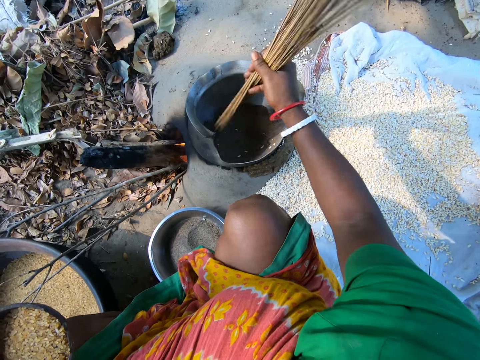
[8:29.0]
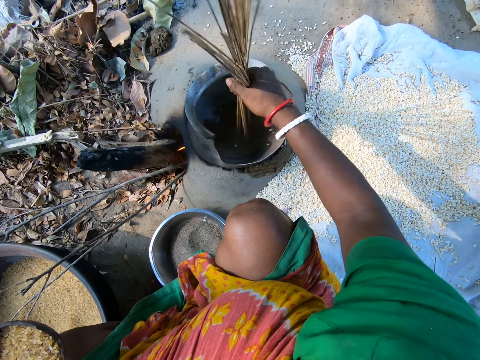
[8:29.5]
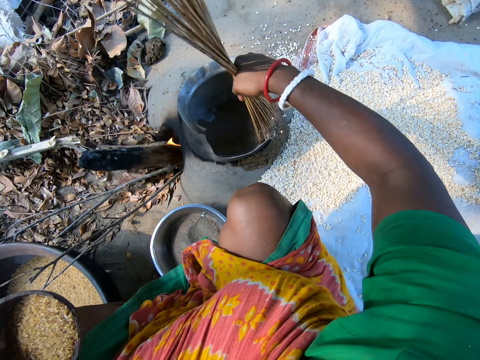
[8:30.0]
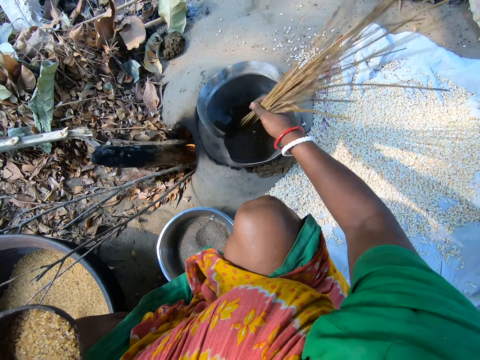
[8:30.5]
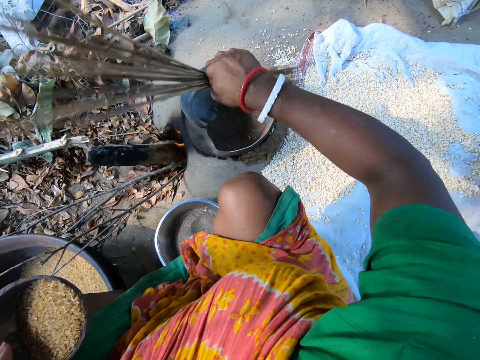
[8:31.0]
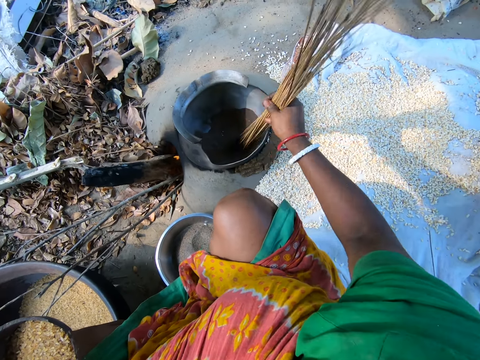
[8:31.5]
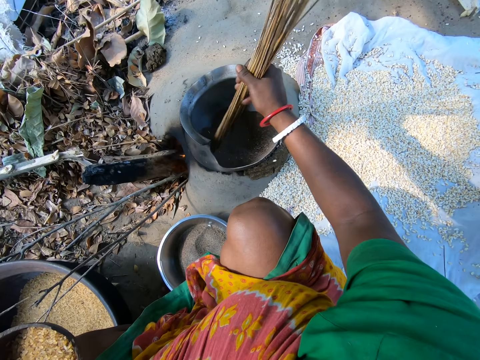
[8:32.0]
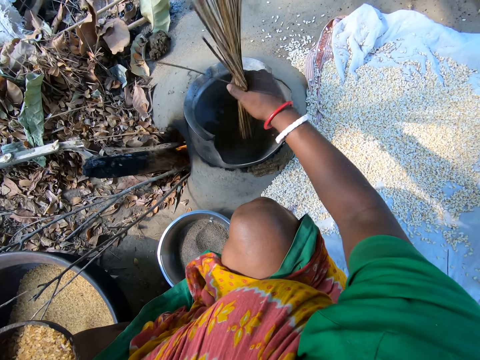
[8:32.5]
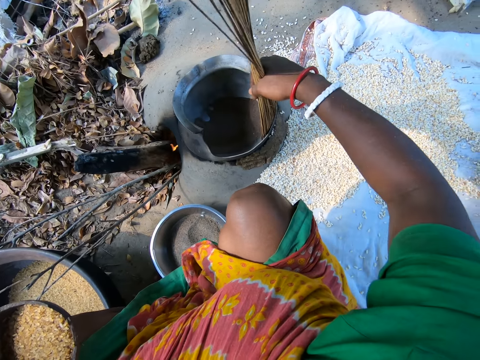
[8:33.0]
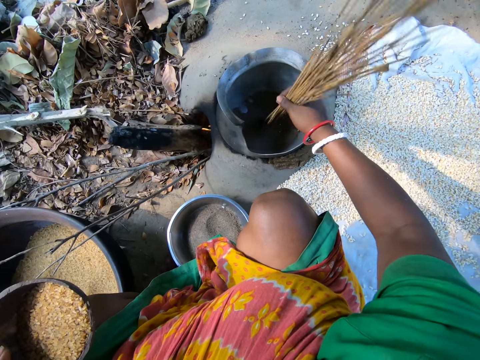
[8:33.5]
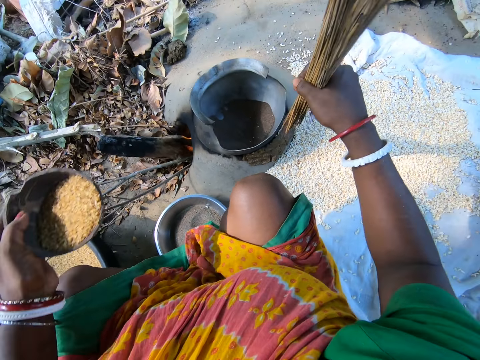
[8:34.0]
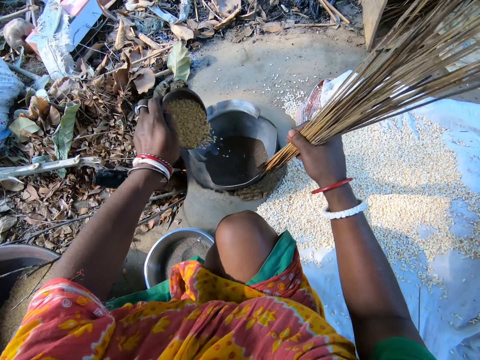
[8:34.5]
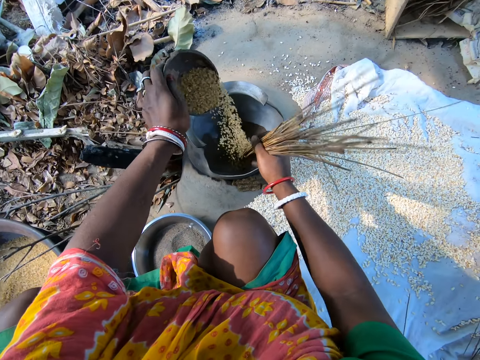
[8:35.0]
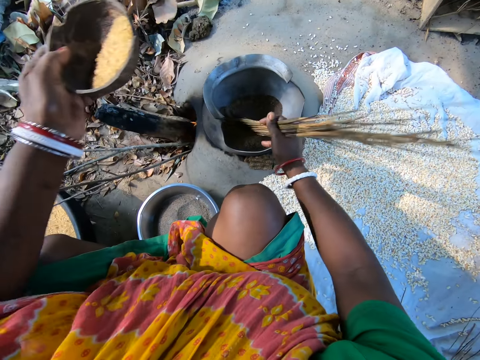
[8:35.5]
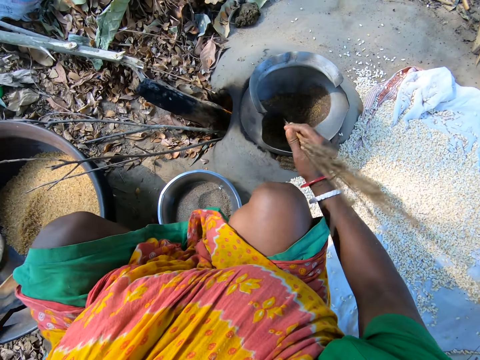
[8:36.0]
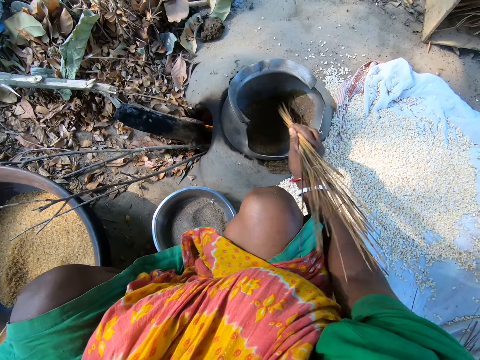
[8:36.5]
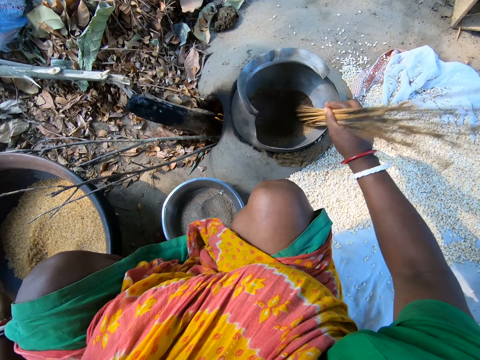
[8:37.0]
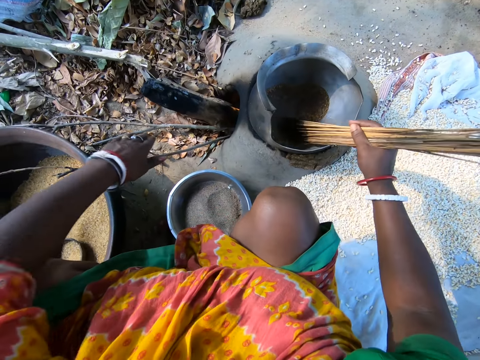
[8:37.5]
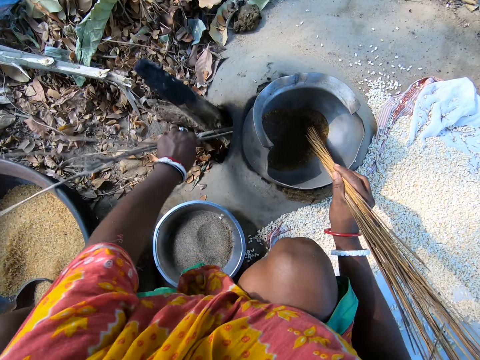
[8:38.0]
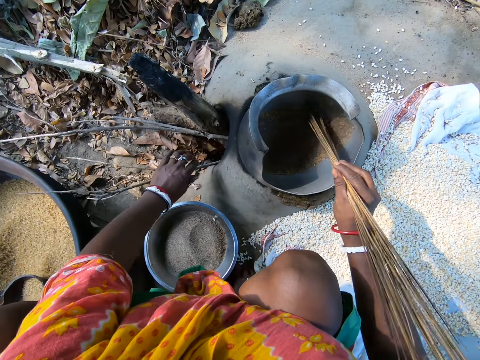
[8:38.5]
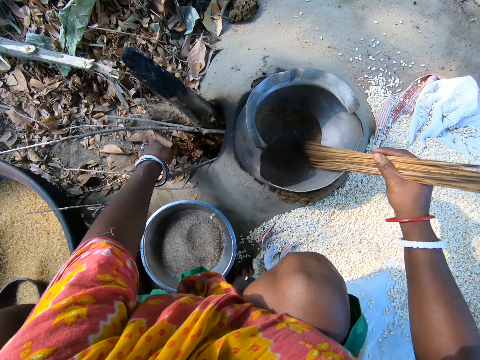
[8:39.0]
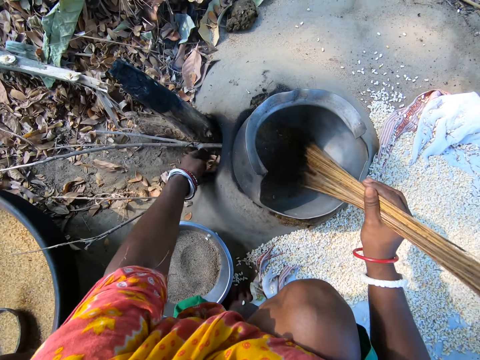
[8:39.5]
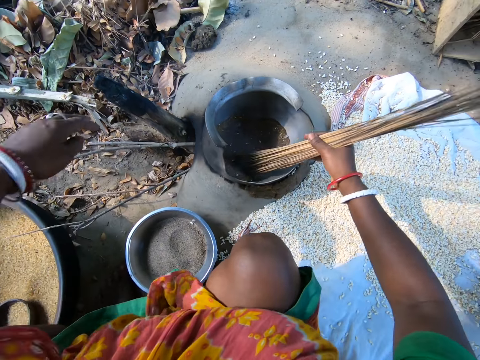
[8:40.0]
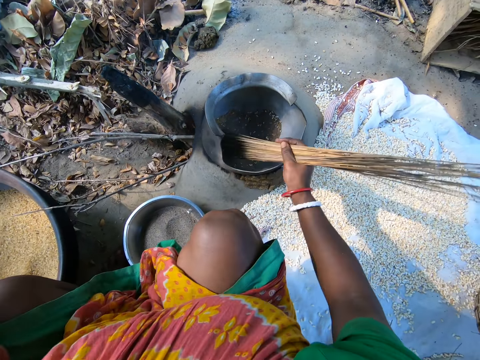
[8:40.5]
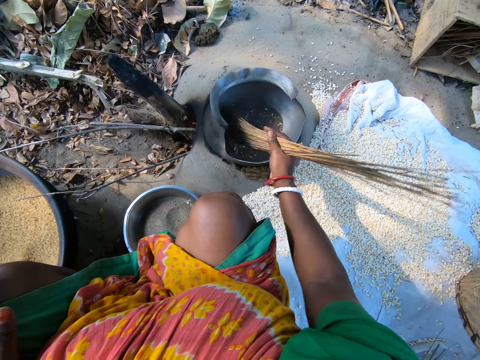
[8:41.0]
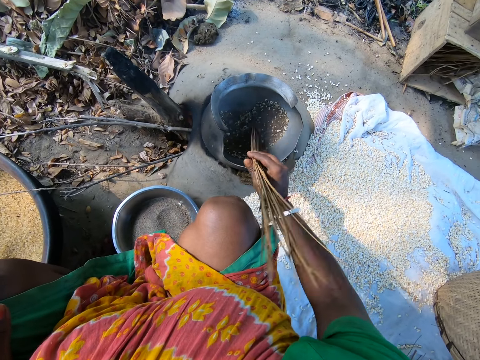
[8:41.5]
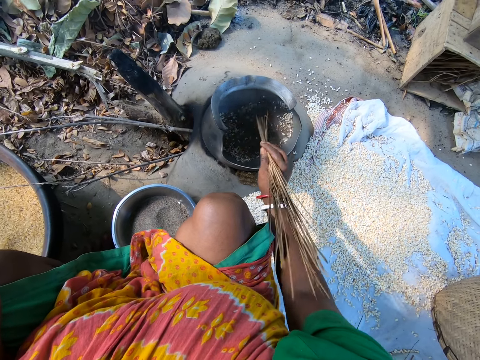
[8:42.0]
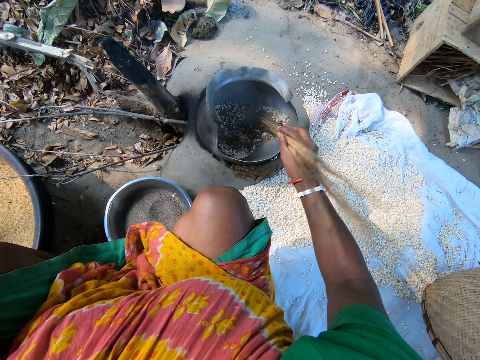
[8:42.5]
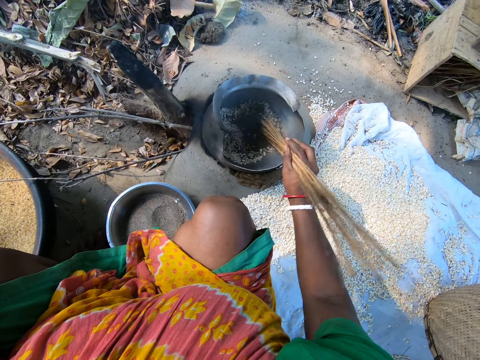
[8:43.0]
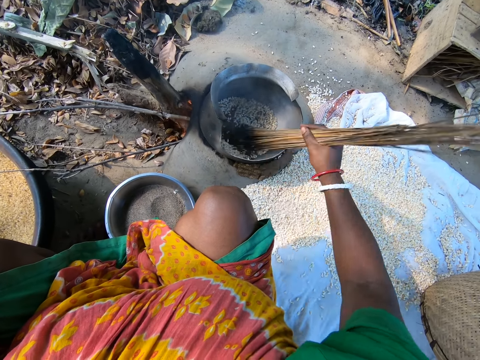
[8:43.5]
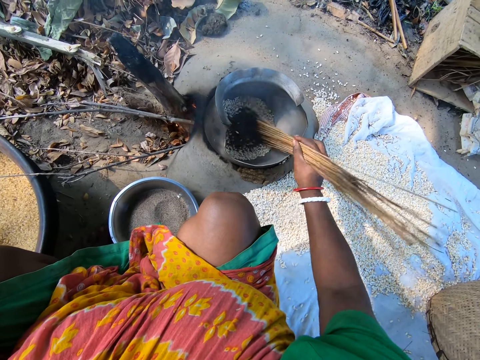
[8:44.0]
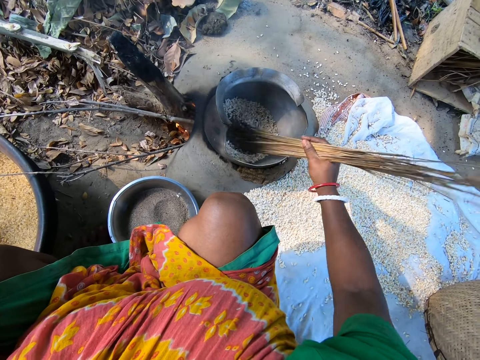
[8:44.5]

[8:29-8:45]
The camera wearer roasts popcorns in a pot. They pour the popcorns on a piece of cloth on the ground. They roast the popcorns in the pot. They pour the popcorns on the piece of cloth on the ground. They pour the popcorns or grain in a pot of ash. They roast the popcorns in the pot. They mix the grain in the pot. They put a dish of popcorns in a basin. They push firewood inside the fire. They adjust sticks in the fire. They mix the grain in the pot. They roast the popcorns in the pot. They mix the grain in the pot again.

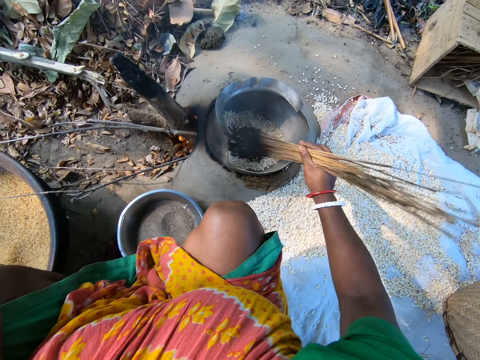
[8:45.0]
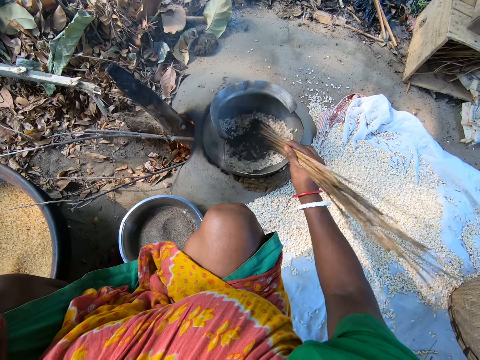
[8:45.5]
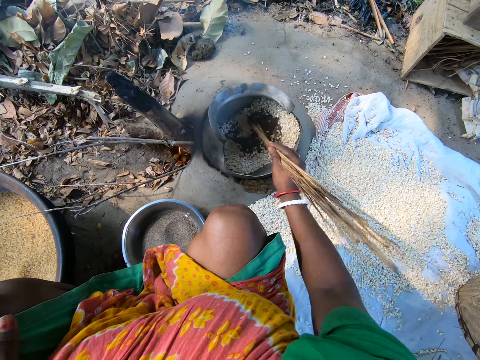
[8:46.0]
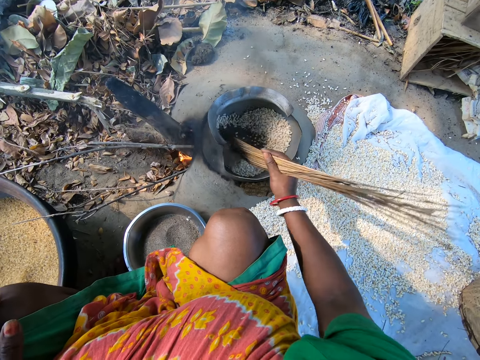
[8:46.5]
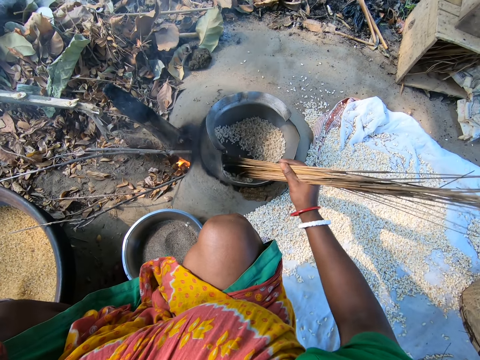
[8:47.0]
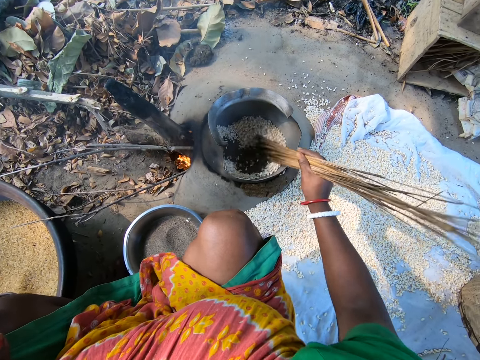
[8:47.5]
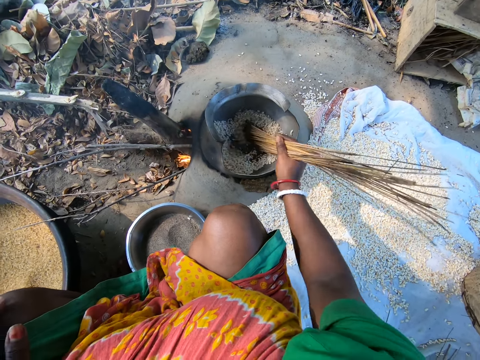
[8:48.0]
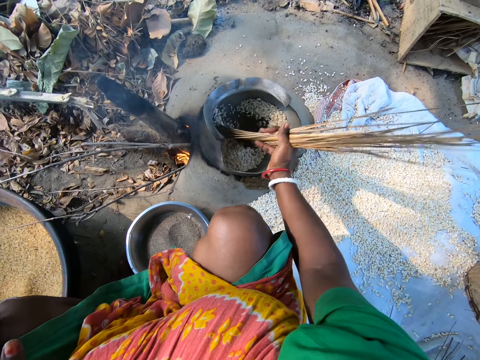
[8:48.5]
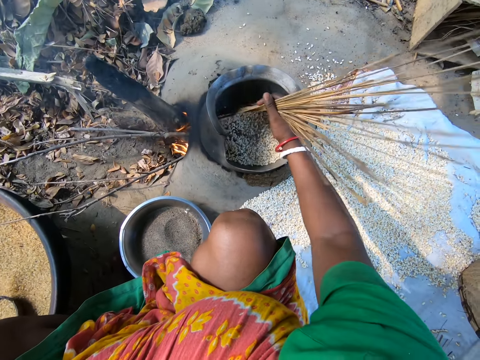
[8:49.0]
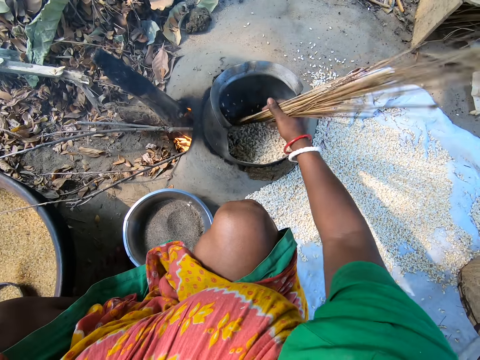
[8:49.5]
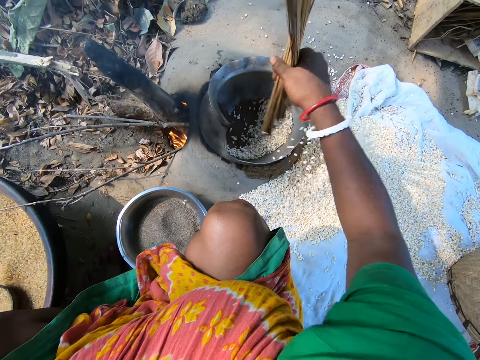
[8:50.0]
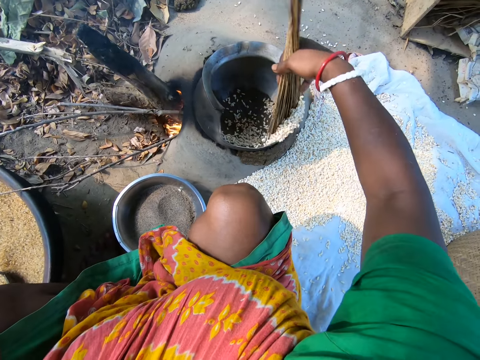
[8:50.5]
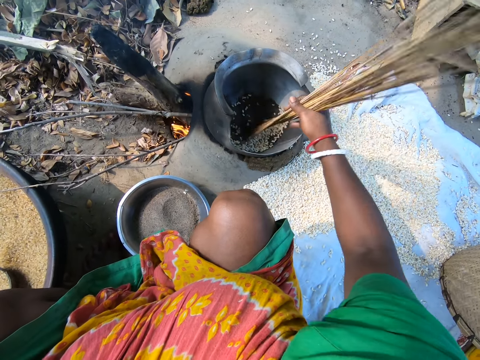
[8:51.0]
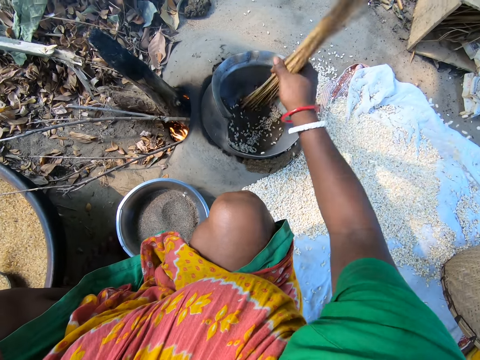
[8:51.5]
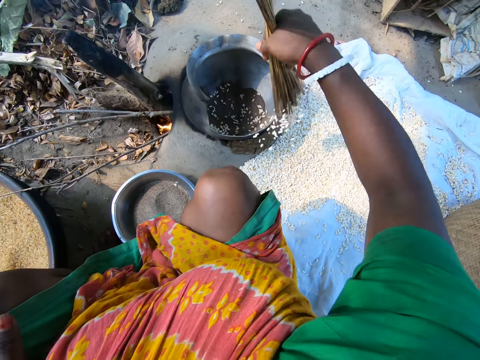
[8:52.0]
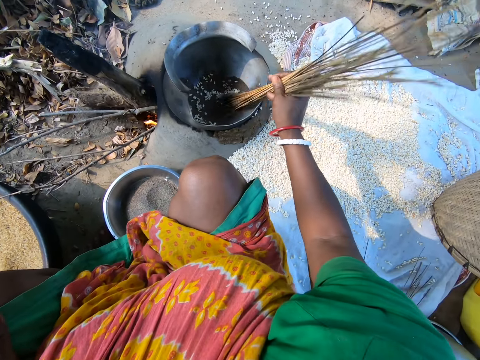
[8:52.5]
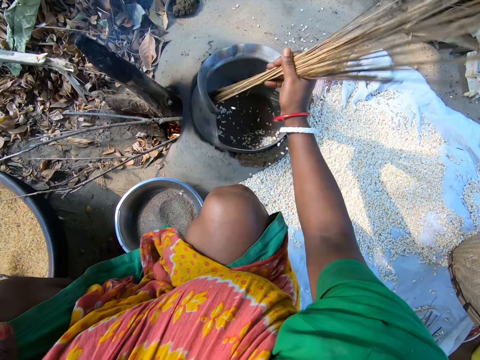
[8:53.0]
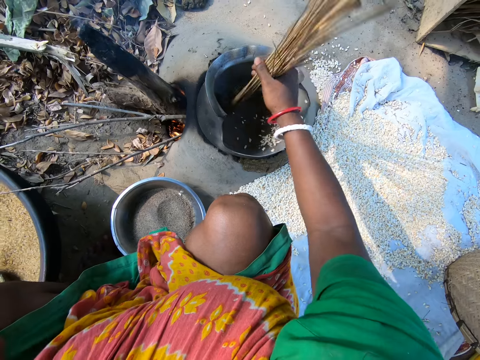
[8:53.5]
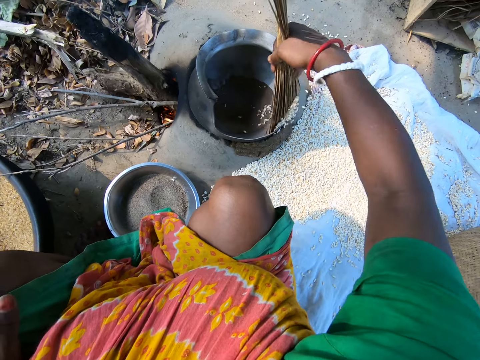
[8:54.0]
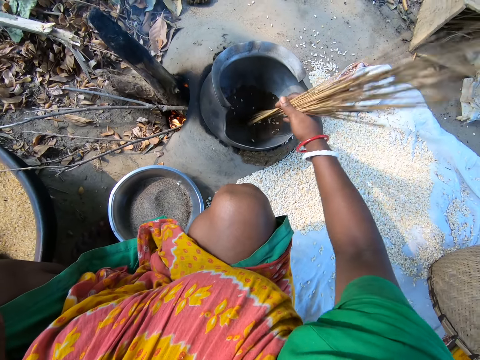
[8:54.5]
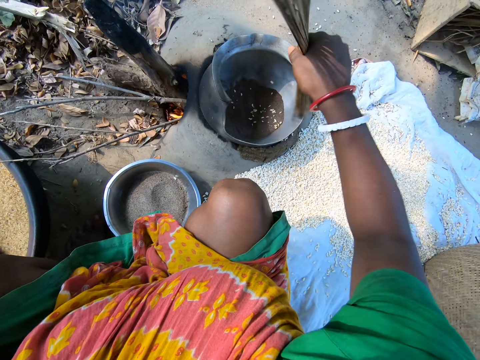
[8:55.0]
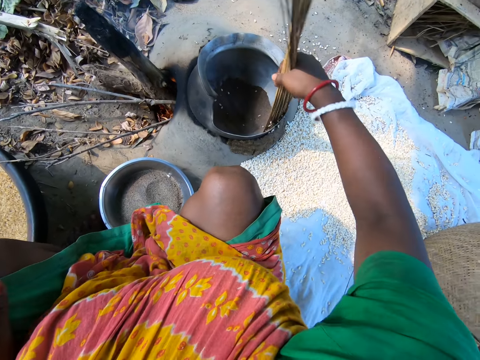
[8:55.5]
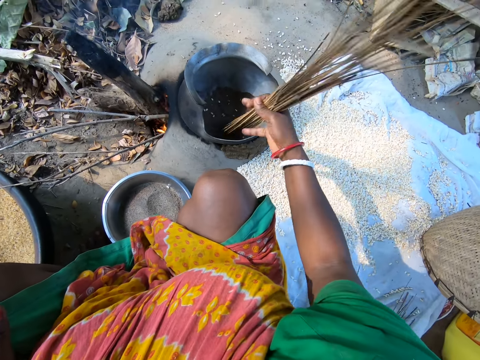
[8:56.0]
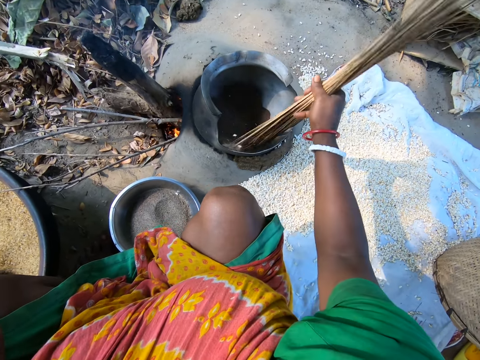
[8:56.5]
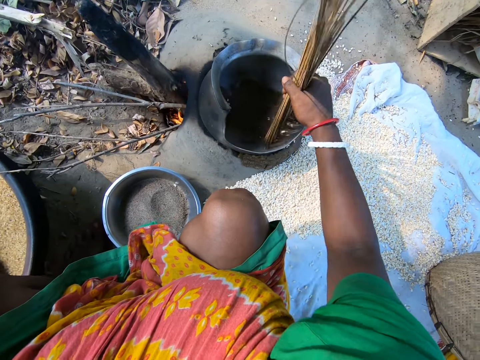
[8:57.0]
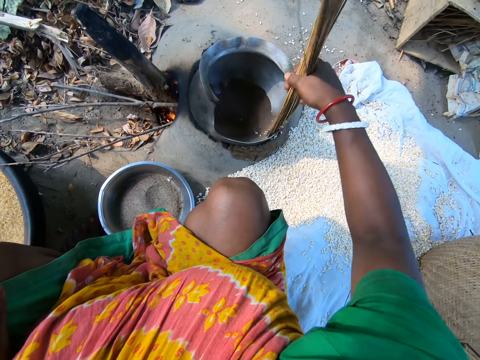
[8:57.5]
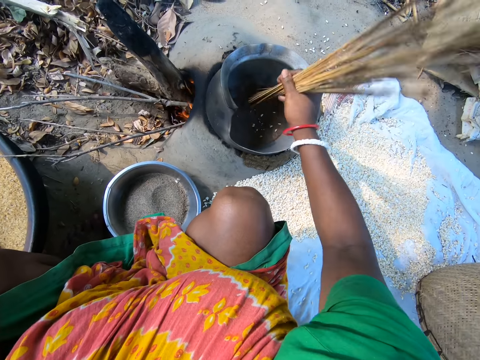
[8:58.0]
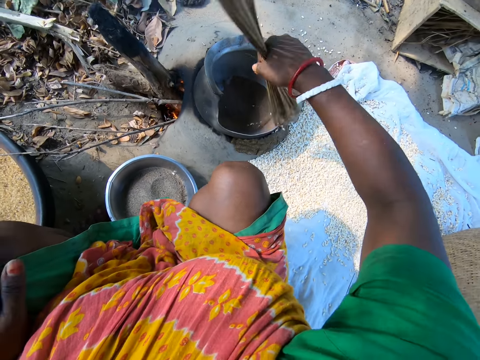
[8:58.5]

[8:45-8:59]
The camera wearer pours popcorns on a piece of cloth on the ground. They remove grain from a pot. They roast the popcorns in the pot with sticks.
